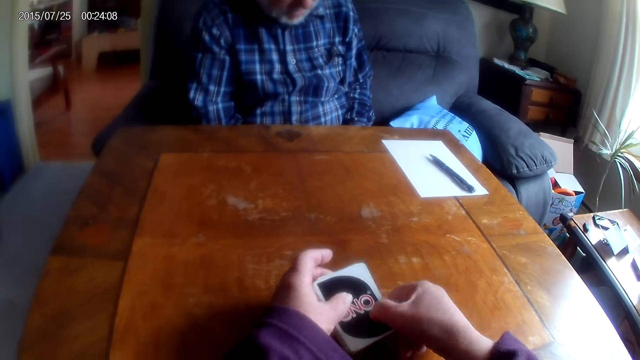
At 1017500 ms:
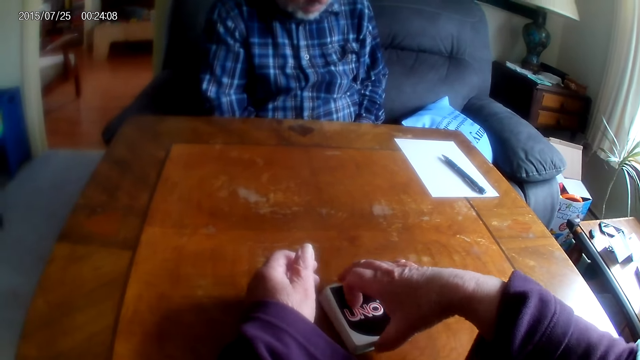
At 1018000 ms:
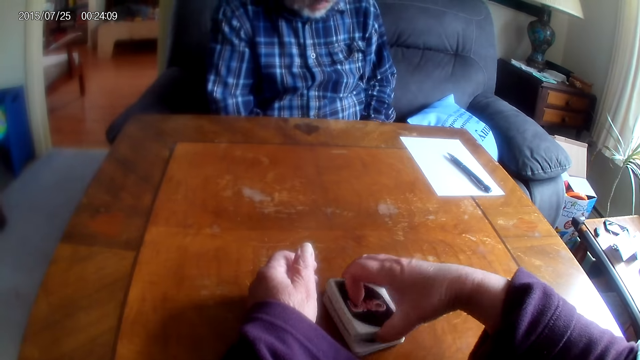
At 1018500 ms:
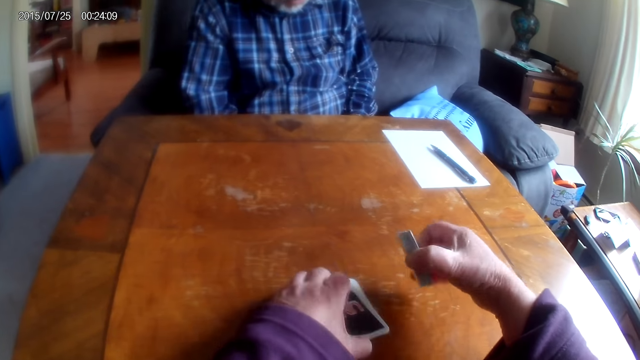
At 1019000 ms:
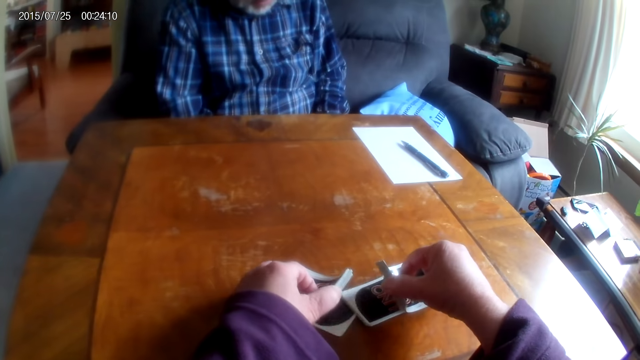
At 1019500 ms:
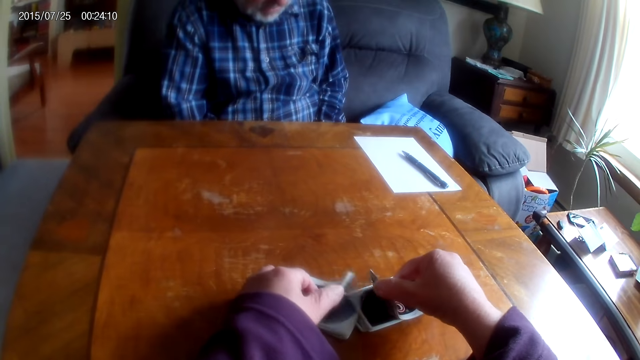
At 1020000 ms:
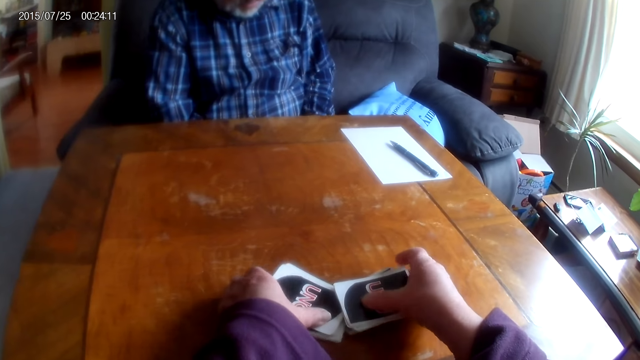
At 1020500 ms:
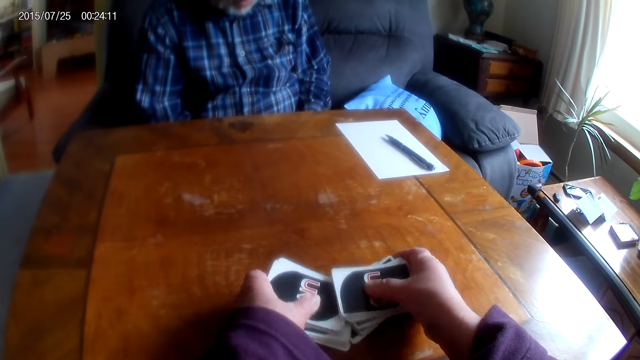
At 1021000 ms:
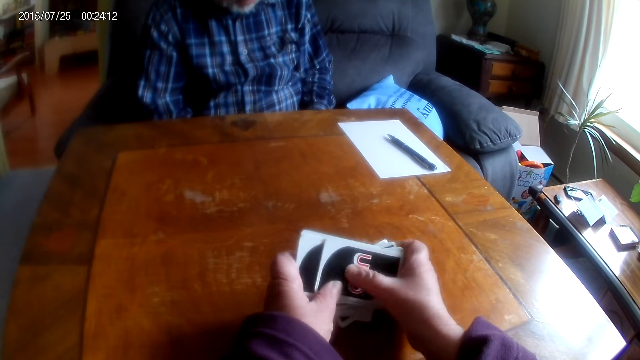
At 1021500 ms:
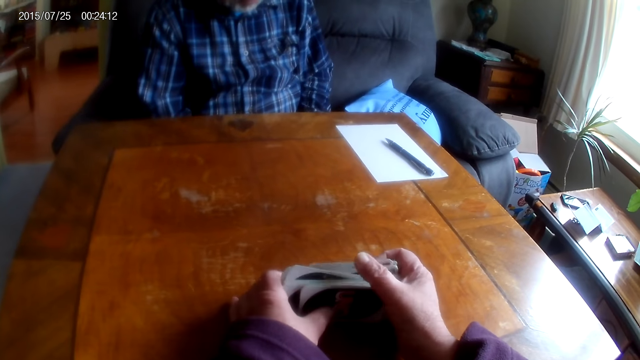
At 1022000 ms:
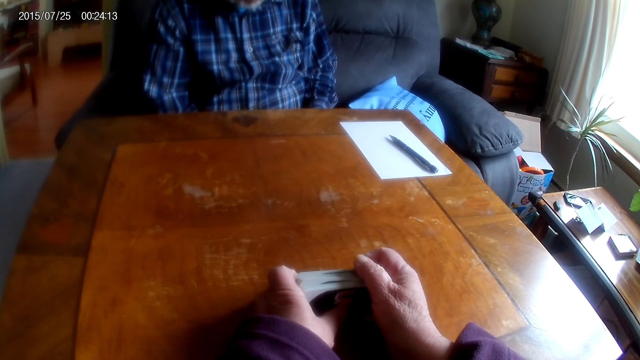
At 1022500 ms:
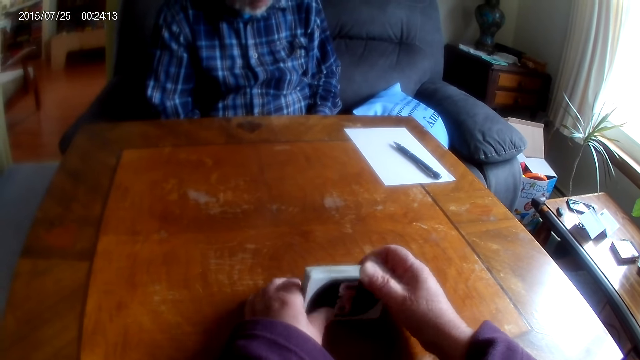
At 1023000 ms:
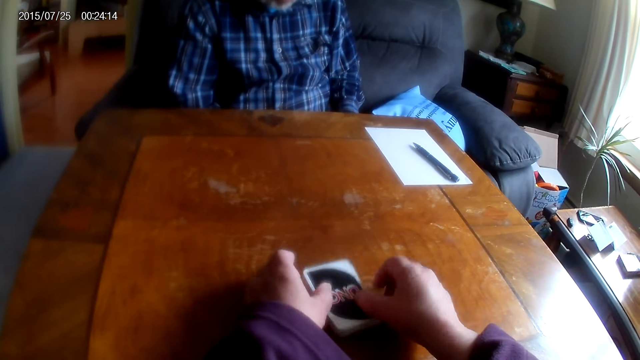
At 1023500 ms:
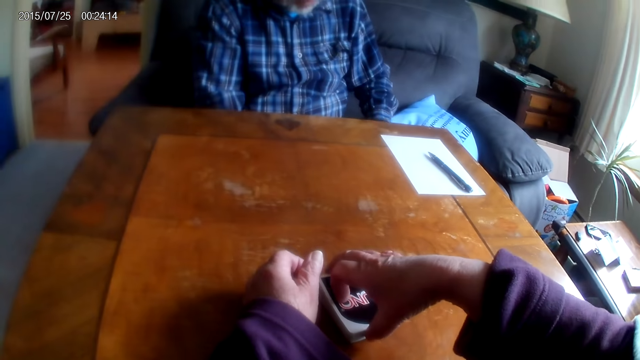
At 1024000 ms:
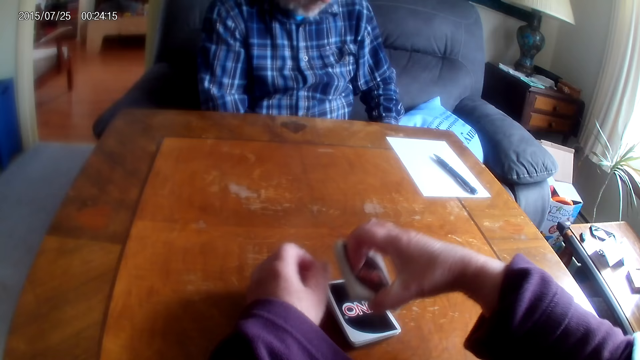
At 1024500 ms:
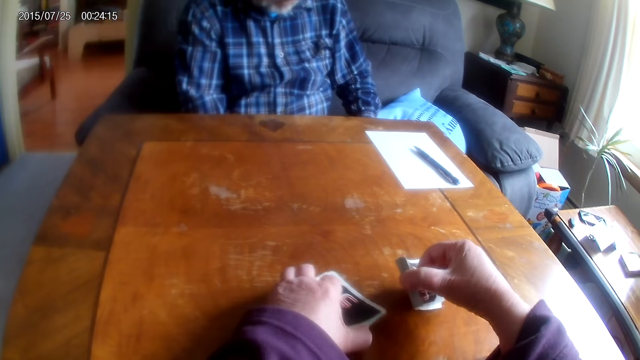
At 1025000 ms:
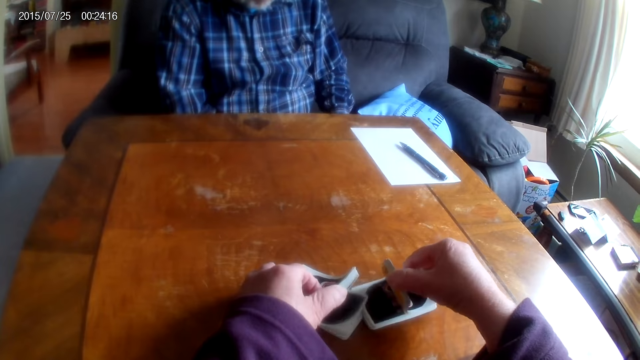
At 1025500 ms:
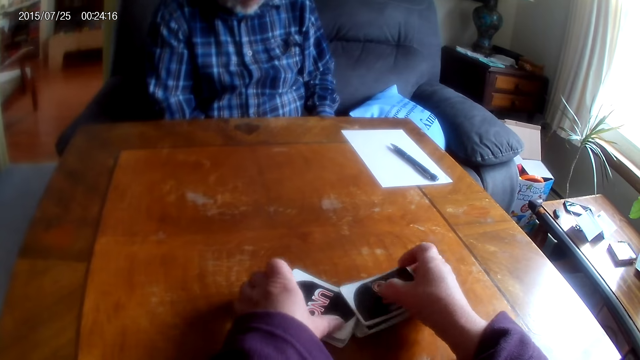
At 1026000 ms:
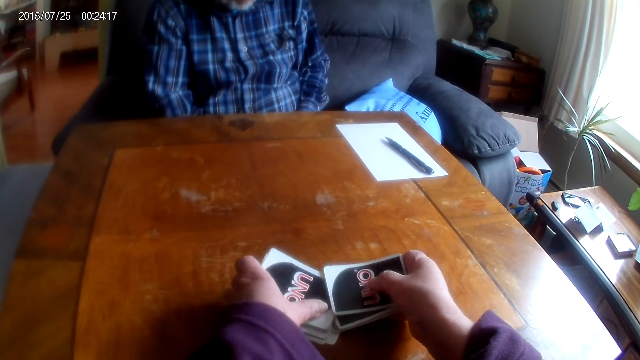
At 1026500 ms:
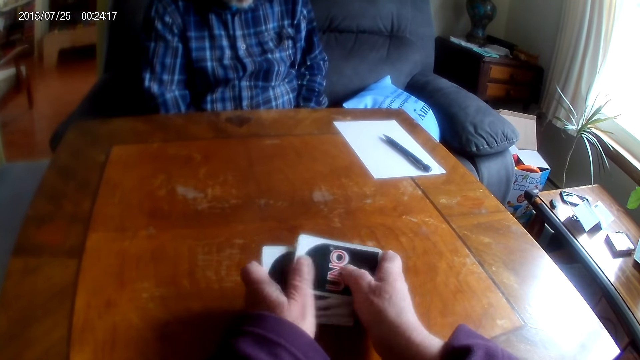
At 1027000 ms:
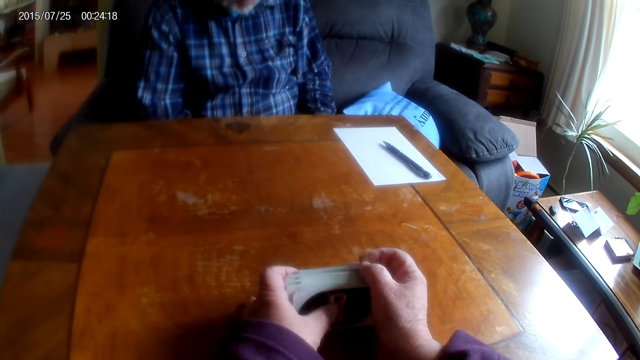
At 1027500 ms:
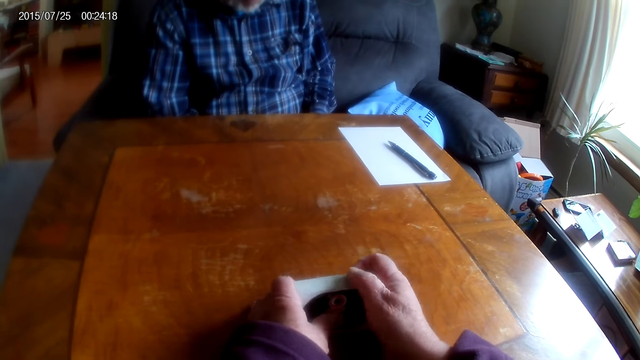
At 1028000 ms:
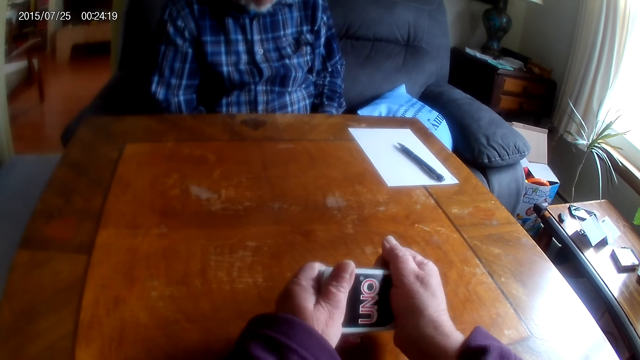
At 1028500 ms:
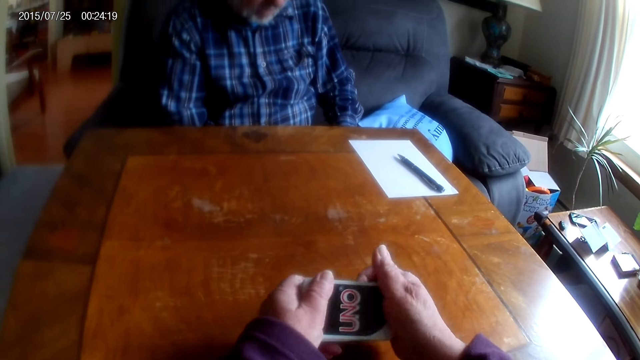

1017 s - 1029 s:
The camera wearer flips cards. They arrange the Uno cards.

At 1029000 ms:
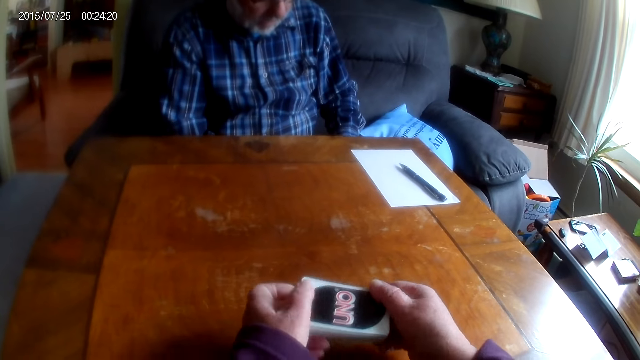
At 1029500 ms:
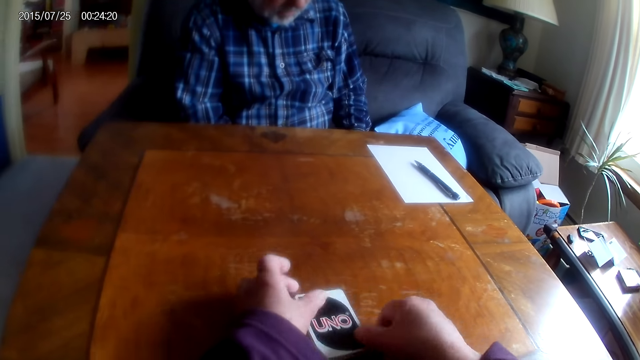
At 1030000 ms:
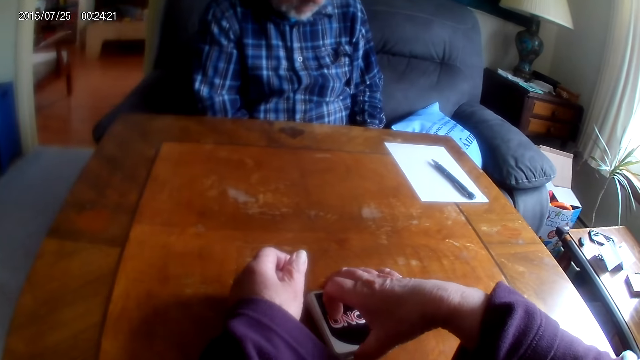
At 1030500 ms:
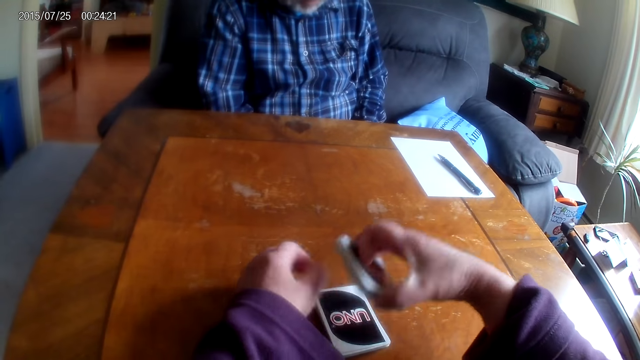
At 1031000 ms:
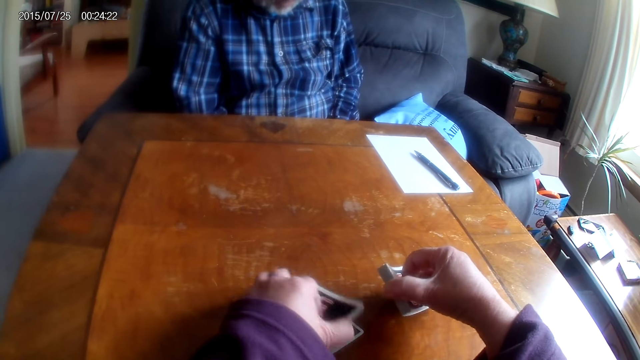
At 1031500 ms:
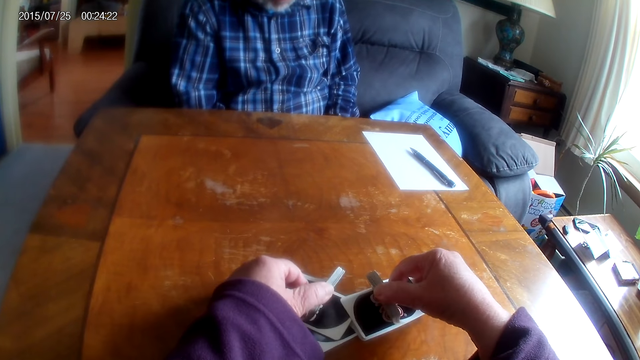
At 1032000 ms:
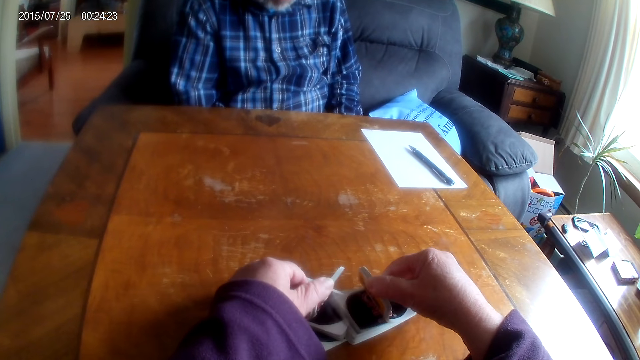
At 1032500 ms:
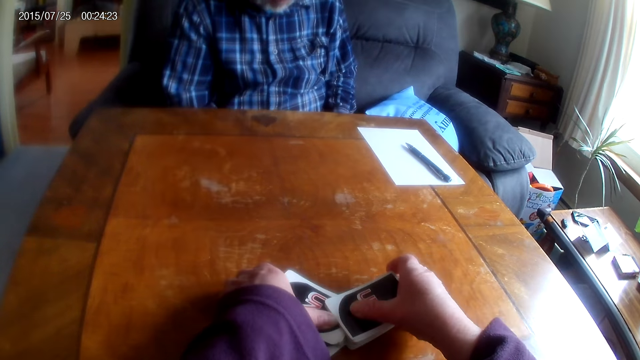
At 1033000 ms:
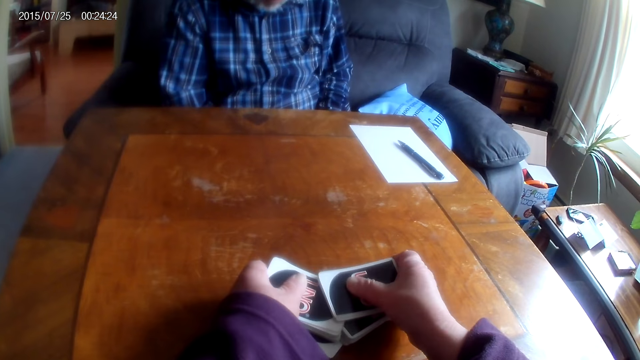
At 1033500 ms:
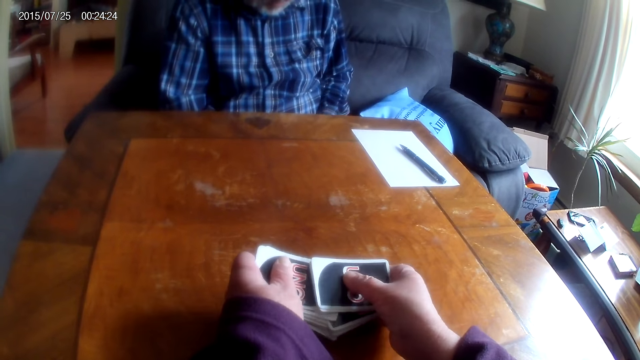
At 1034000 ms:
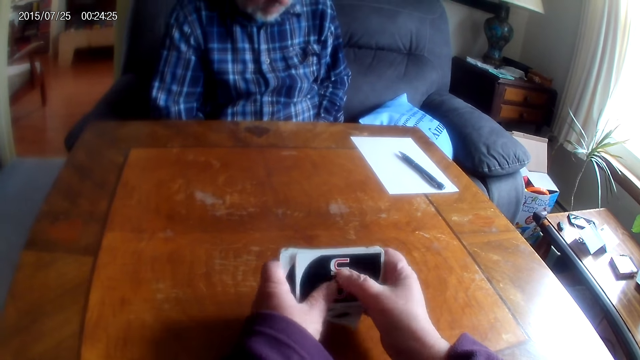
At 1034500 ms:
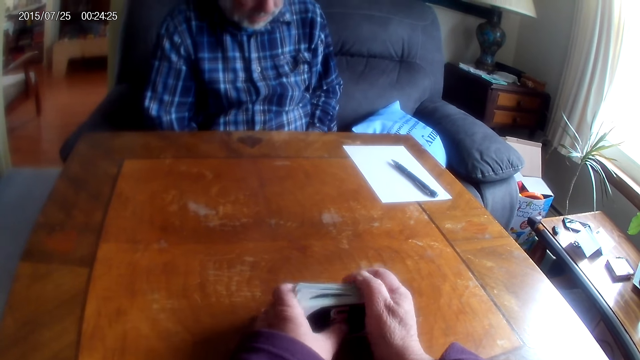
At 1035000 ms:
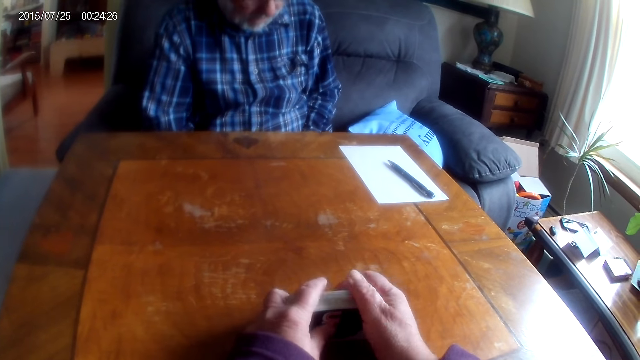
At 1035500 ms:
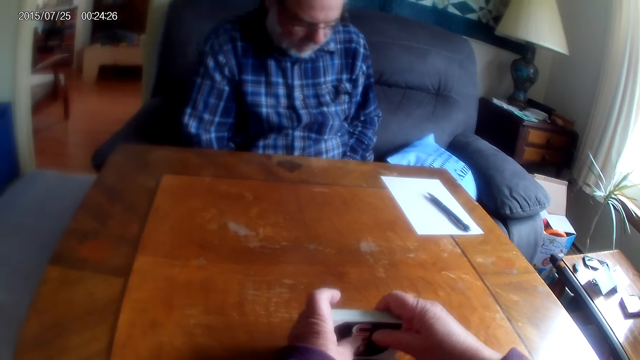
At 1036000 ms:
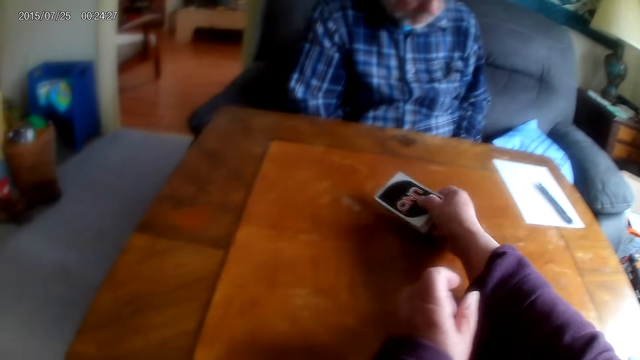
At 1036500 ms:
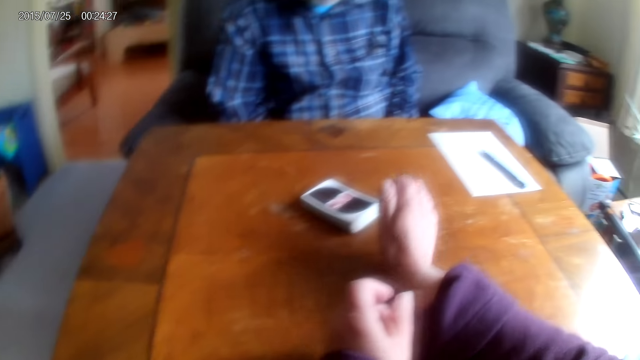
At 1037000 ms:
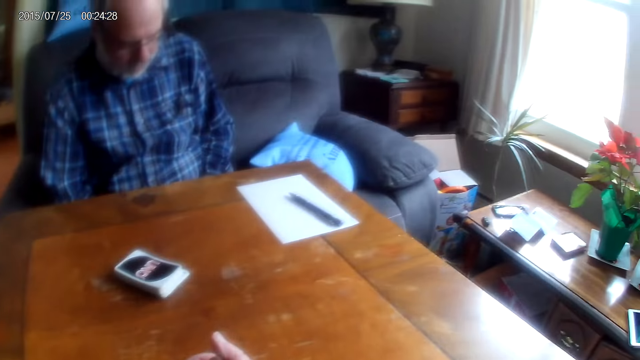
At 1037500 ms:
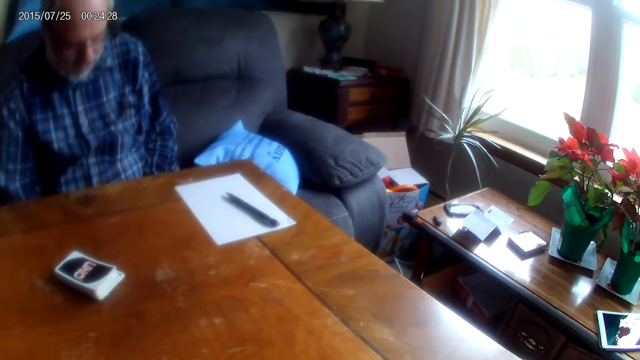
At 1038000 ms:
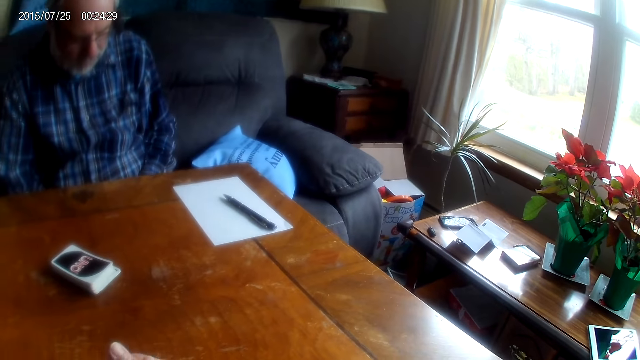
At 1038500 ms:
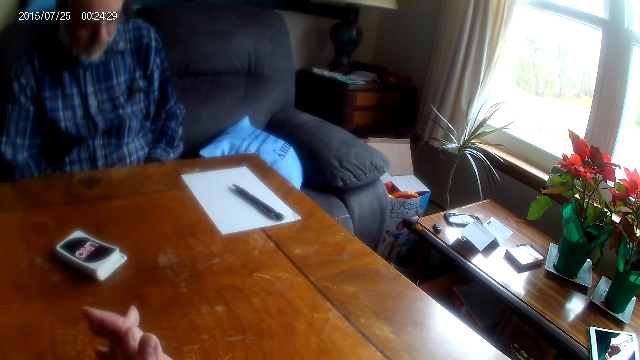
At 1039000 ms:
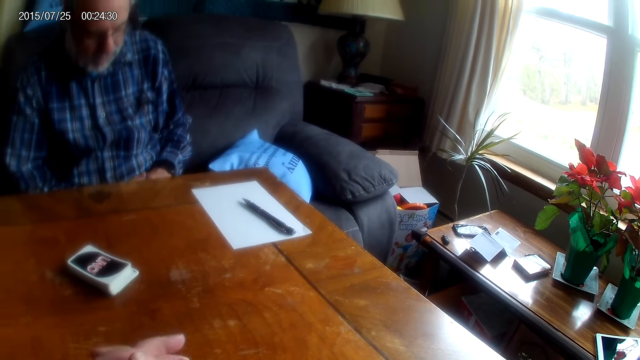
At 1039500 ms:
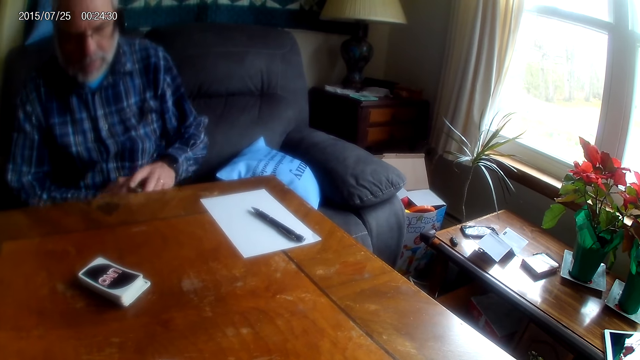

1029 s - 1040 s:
The camera wearer divides Uno cards. They flip the cards, arrange the Uno cards, put the cards on the table and pass the cards.
